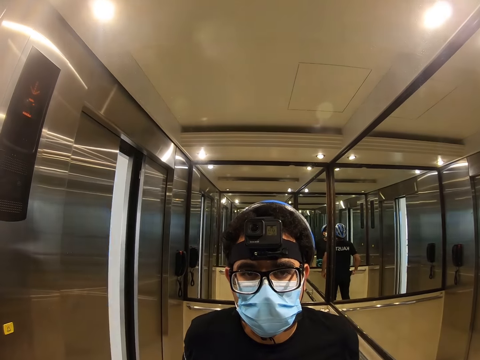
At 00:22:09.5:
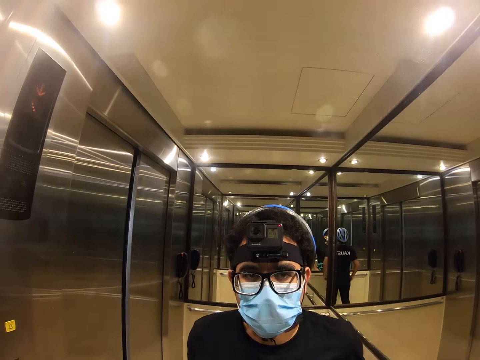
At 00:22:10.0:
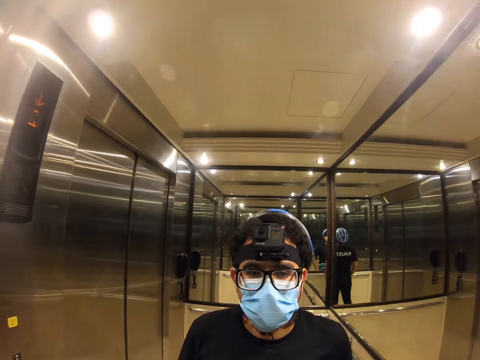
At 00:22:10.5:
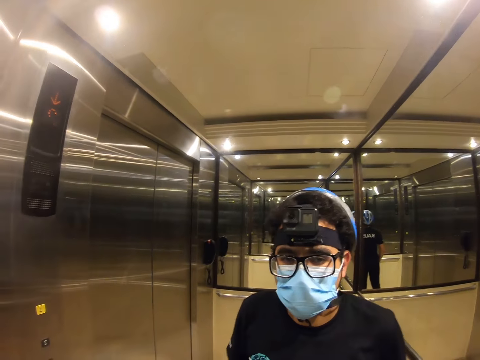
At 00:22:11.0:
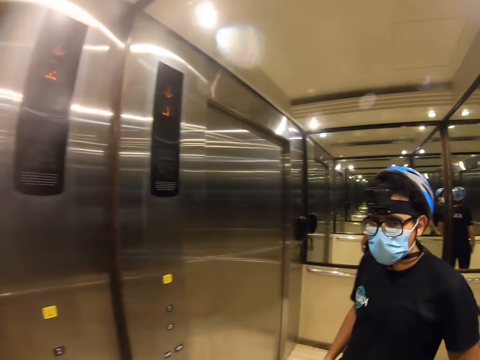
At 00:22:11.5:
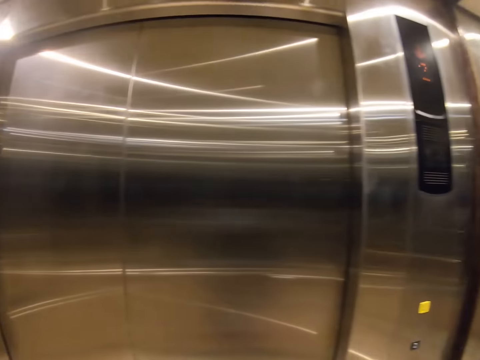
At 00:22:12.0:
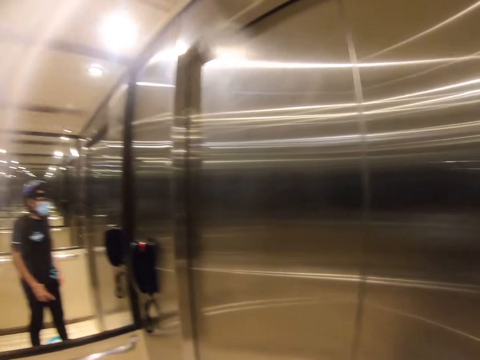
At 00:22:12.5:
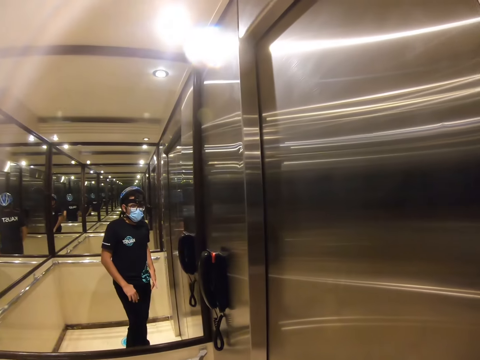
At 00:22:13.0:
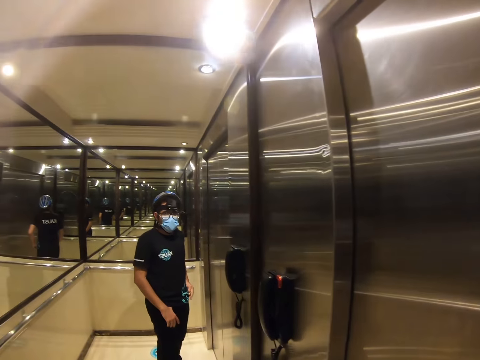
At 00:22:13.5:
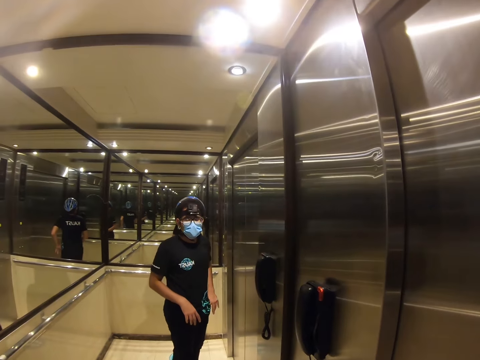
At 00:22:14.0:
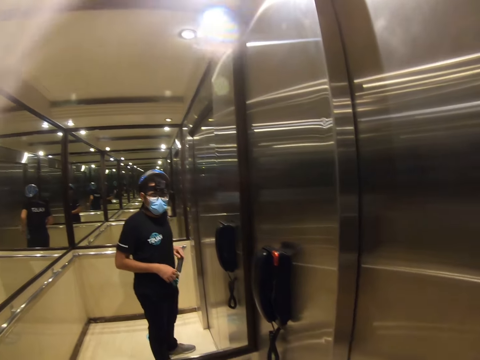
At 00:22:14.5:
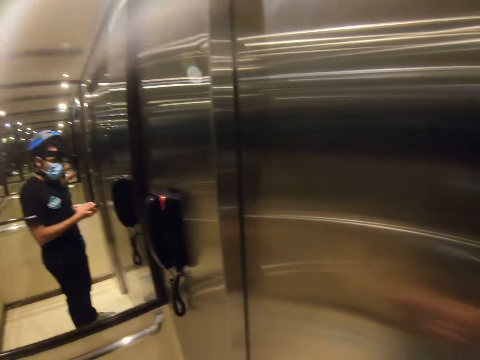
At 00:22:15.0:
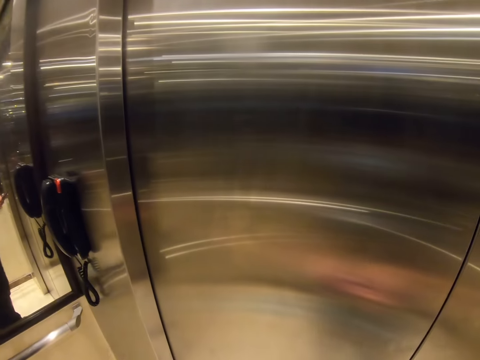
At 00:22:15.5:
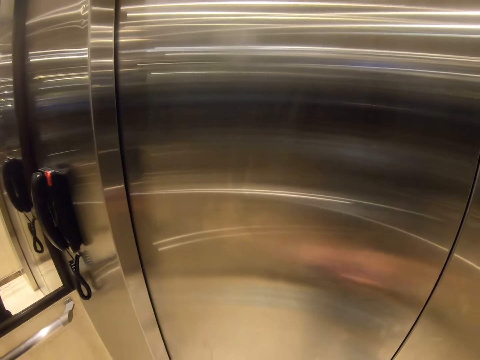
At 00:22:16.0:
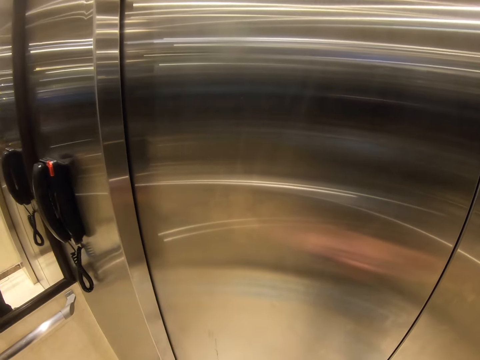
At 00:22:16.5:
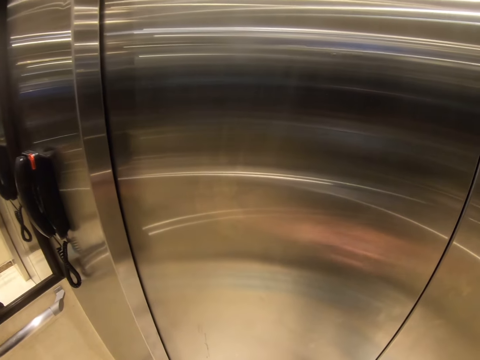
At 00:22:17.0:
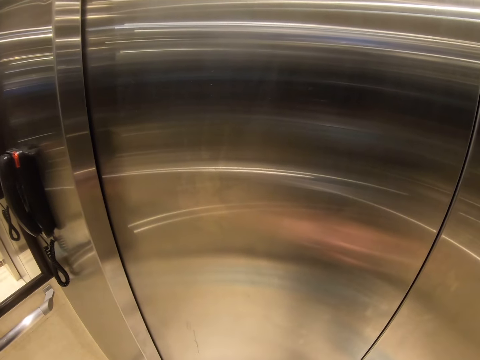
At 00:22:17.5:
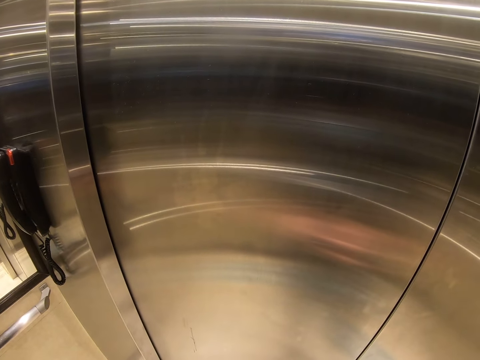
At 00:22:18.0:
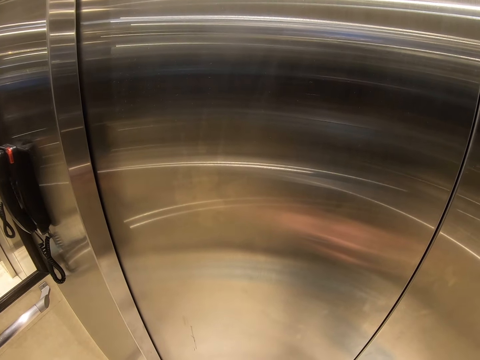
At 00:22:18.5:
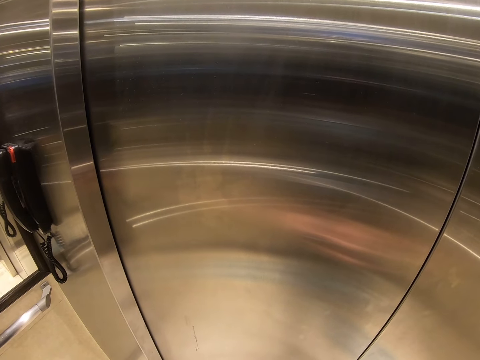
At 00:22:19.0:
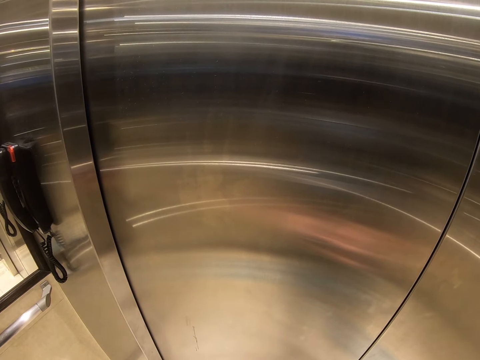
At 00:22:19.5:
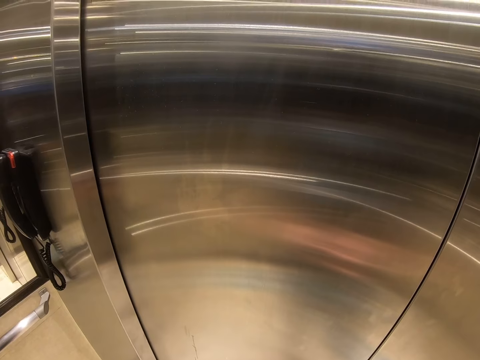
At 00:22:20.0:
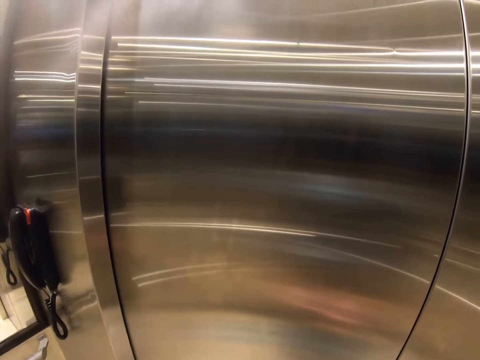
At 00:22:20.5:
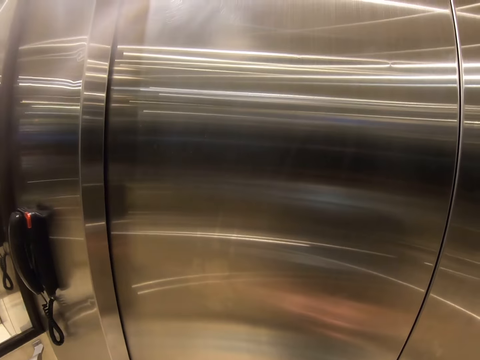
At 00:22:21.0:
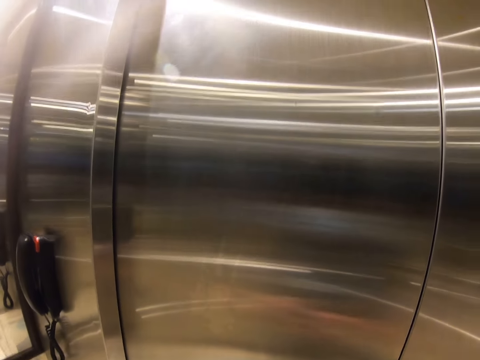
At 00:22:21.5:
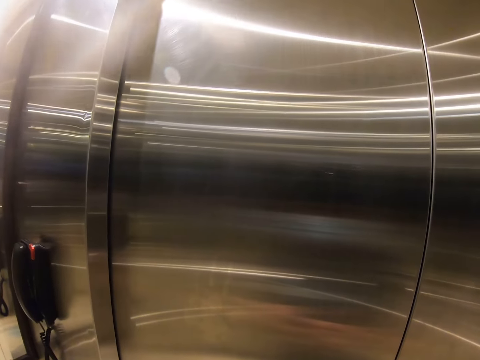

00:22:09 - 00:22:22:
The camera wearer stands in the elevator.

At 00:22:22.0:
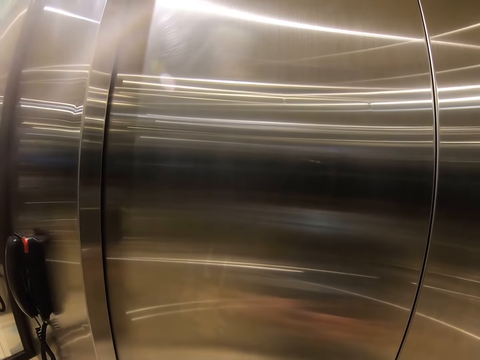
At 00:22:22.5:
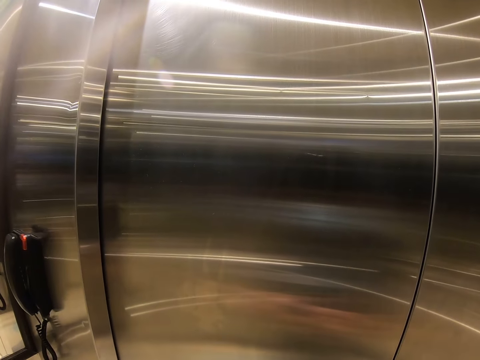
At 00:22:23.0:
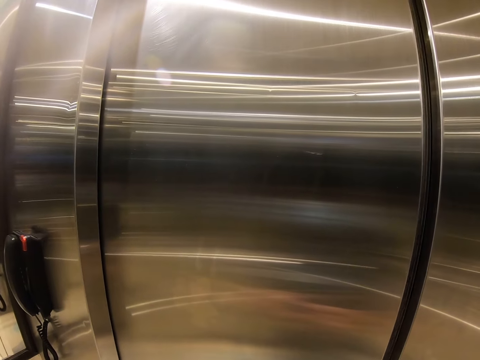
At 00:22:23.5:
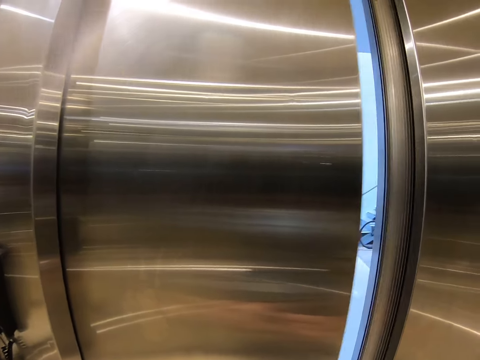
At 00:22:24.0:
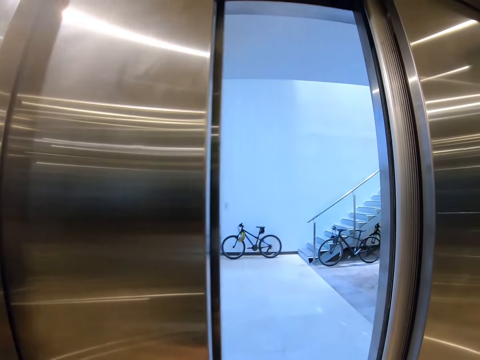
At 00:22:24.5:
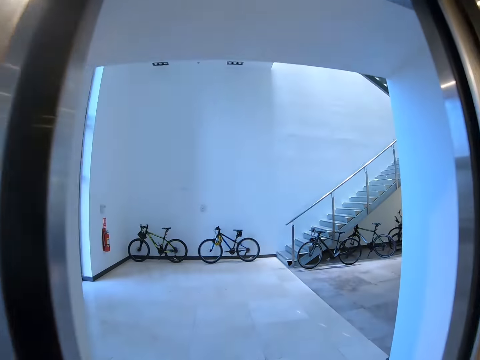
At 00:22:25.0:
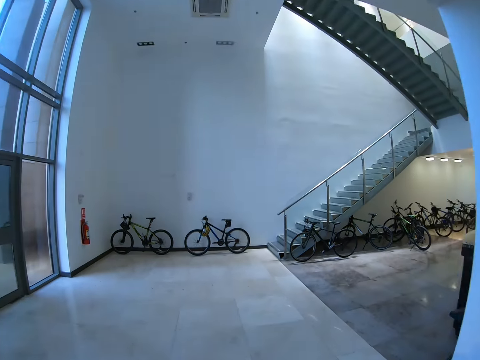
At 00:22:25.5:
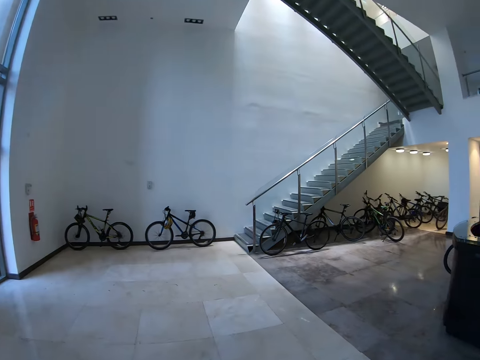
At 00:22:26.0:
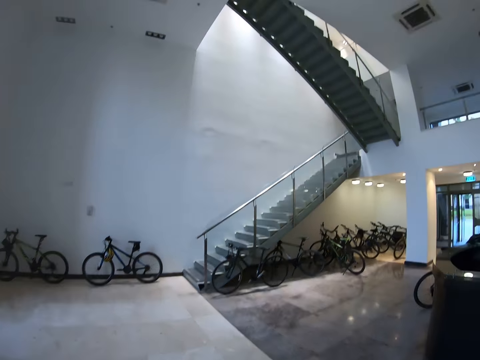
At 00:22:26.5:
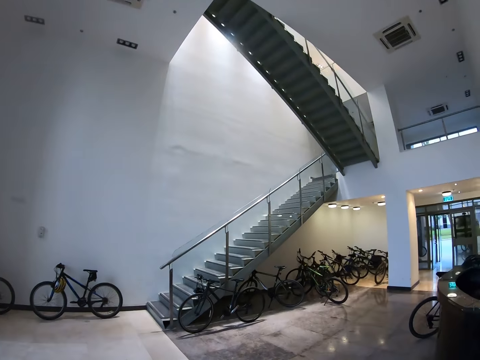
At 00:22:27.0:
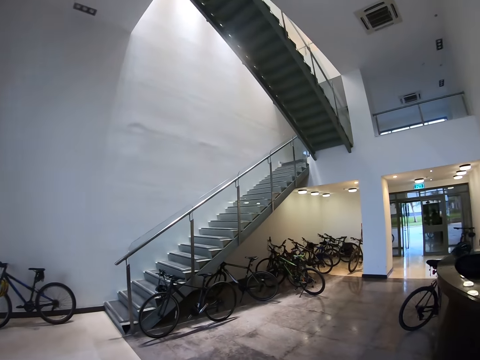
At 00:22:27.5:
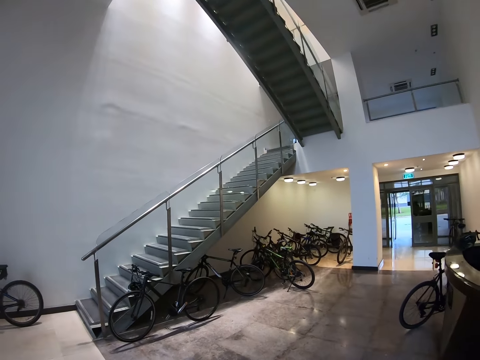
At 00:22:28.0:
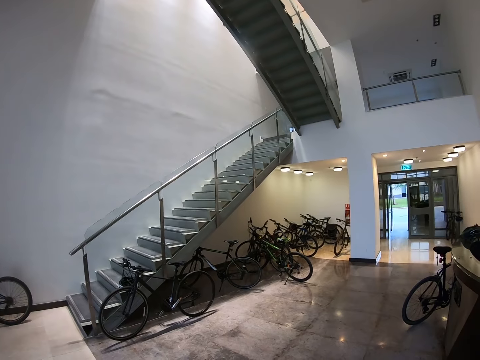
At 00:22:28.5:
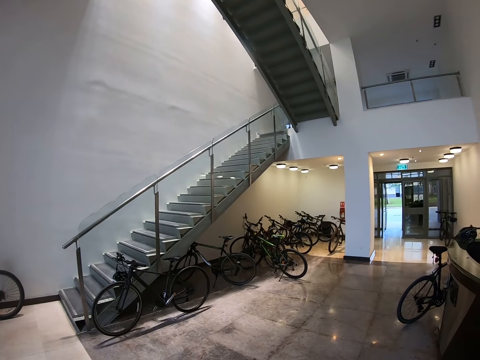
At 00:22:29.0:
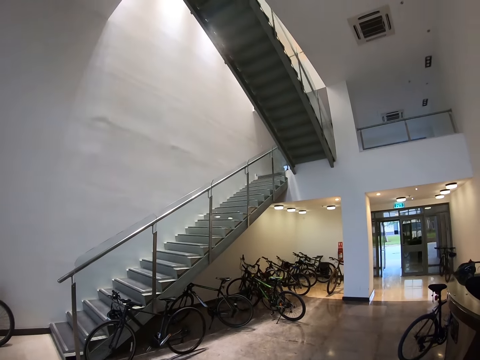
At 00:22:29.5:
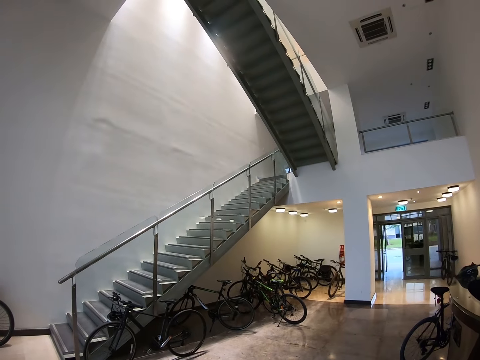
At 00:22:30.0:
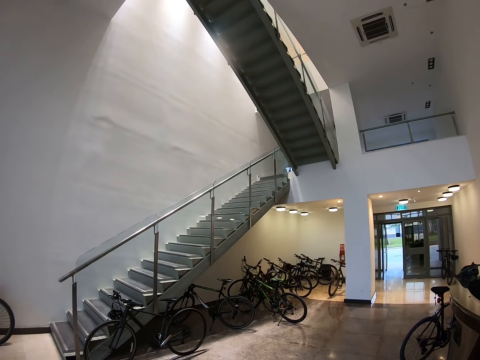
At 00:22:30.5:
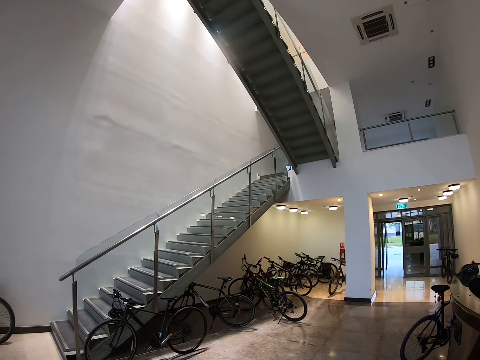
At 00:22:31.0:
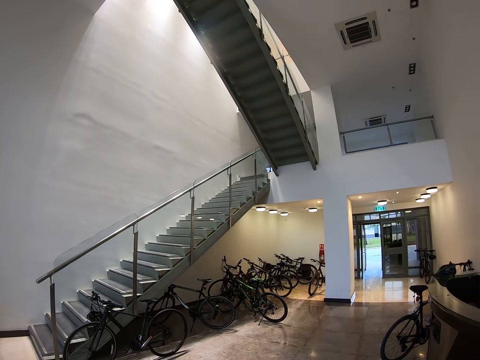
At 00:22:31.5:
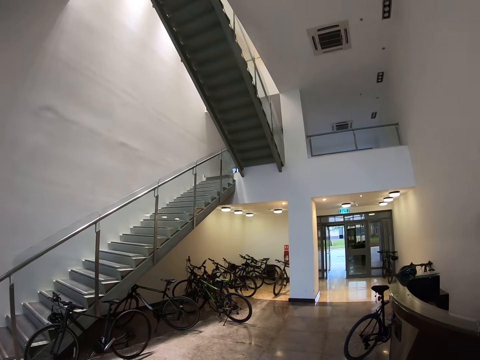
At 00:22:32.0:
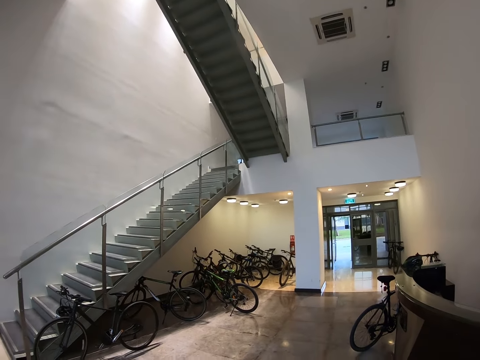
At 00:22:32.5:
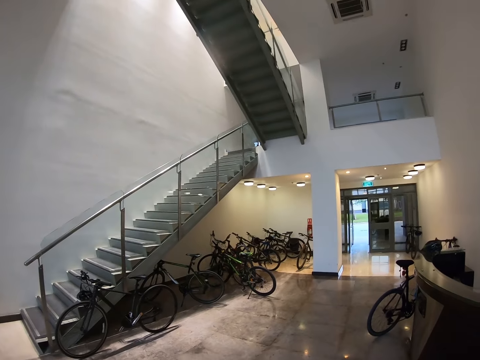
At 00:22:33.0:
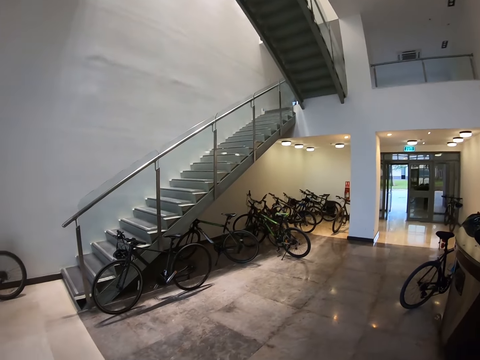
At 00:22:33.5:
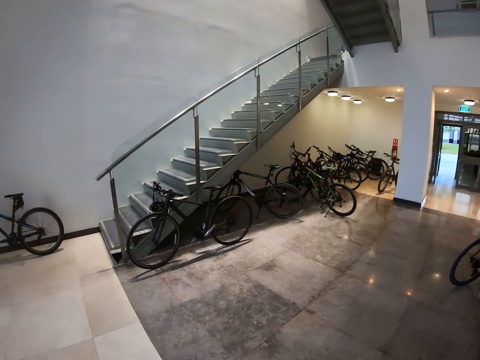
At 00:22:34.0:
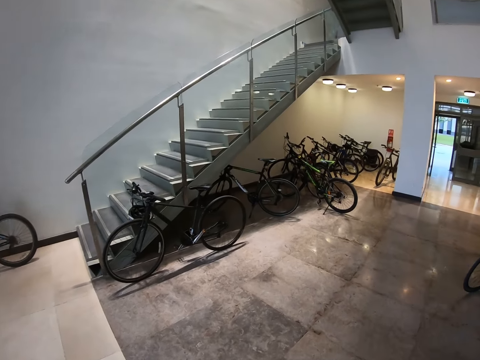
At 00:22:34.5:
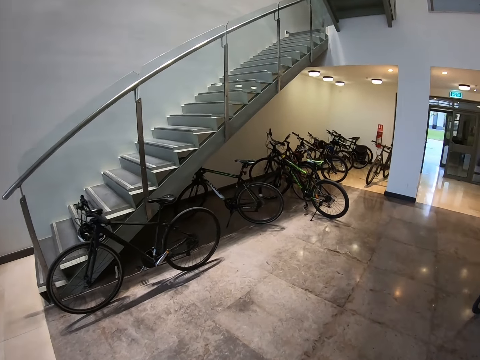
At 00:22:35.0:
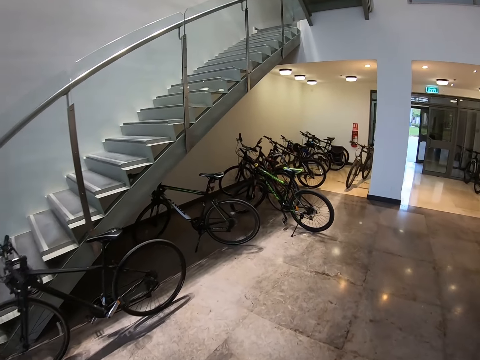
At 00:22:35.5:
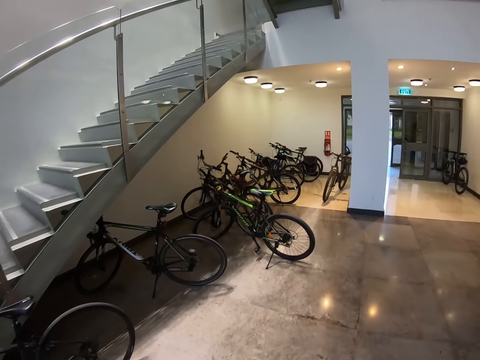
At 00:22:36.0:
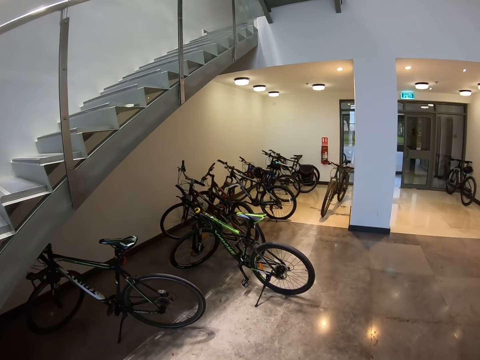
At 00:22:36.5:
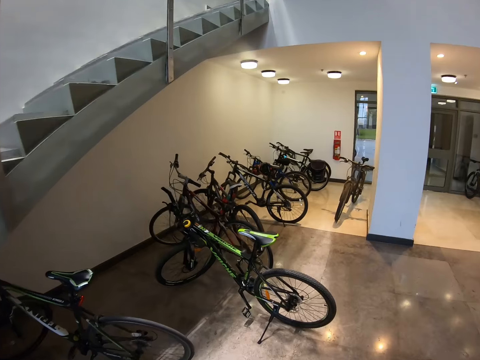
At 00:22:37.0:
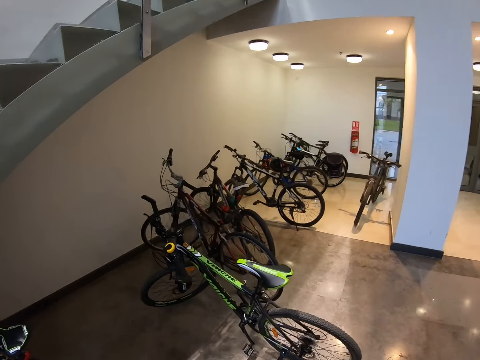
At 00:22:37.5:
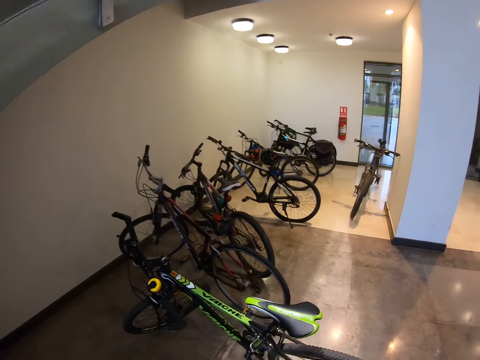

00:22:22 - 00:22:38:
The camera wearer walks out of the elevator. They stand near bikes. They walk in the building.
